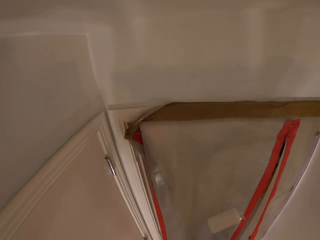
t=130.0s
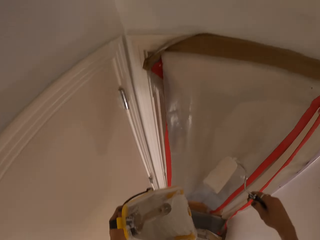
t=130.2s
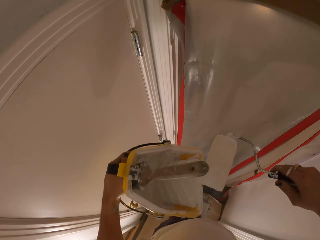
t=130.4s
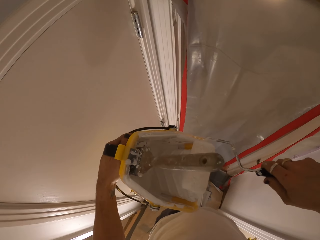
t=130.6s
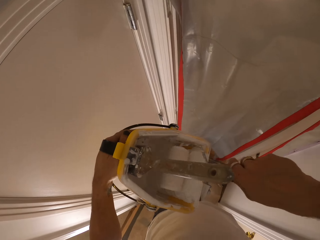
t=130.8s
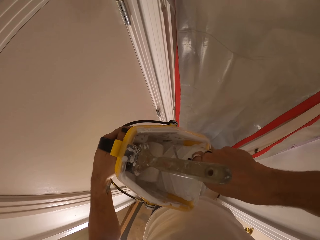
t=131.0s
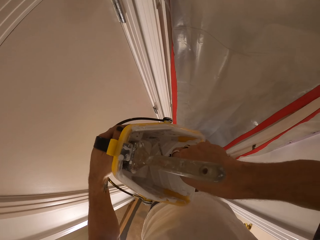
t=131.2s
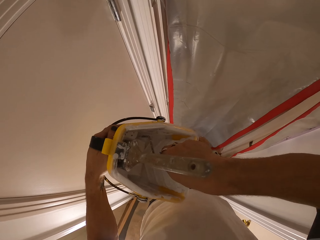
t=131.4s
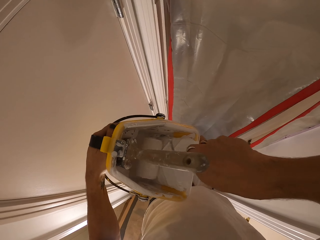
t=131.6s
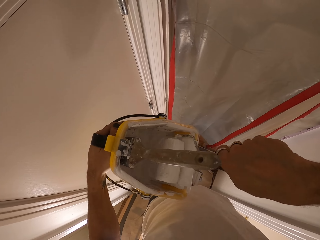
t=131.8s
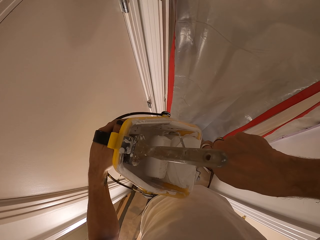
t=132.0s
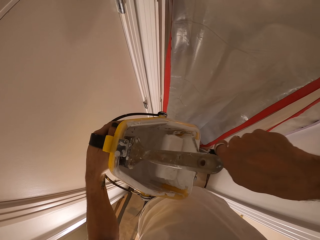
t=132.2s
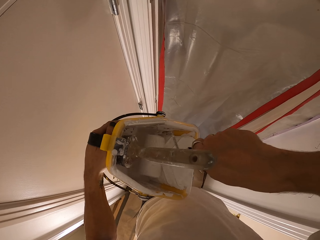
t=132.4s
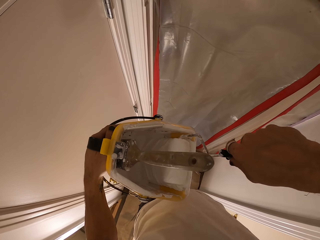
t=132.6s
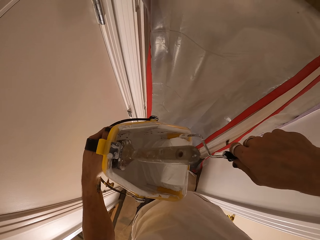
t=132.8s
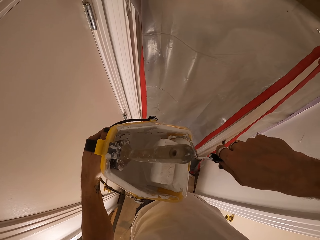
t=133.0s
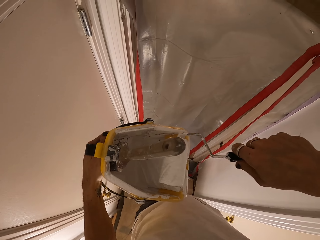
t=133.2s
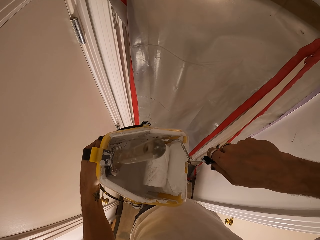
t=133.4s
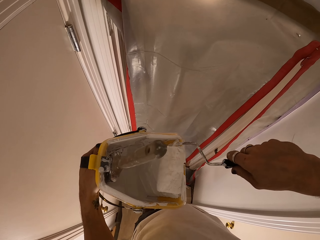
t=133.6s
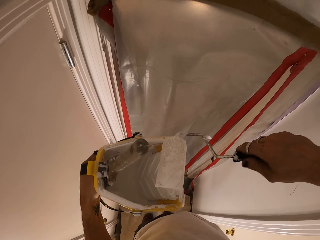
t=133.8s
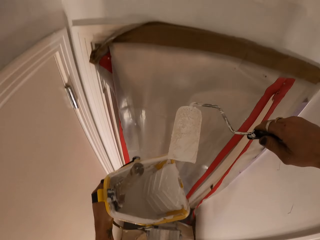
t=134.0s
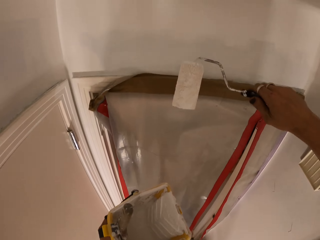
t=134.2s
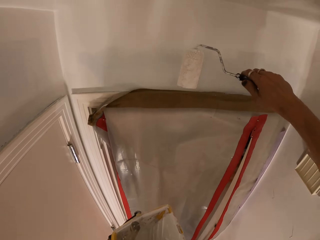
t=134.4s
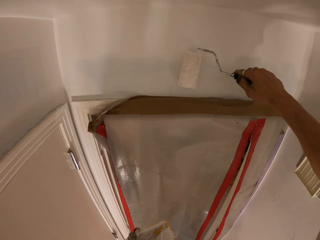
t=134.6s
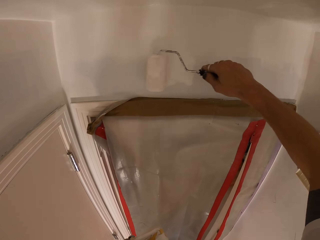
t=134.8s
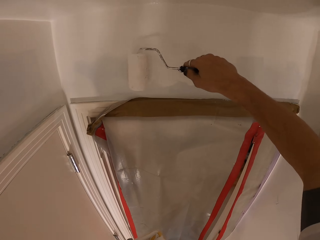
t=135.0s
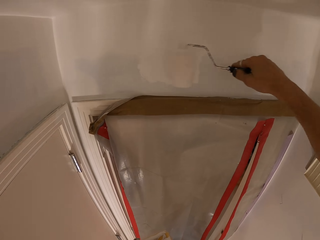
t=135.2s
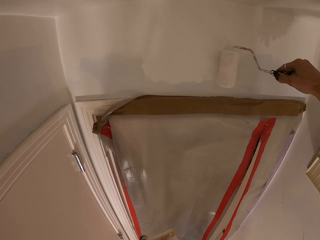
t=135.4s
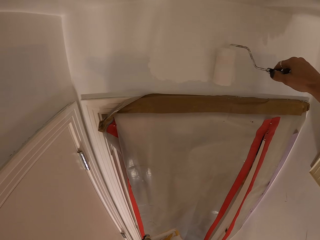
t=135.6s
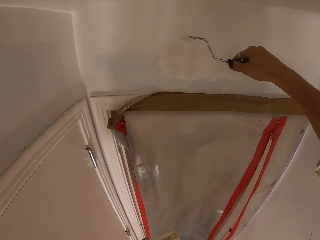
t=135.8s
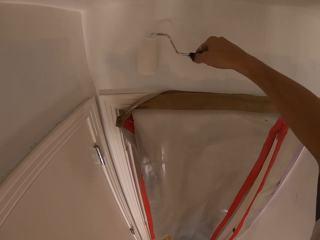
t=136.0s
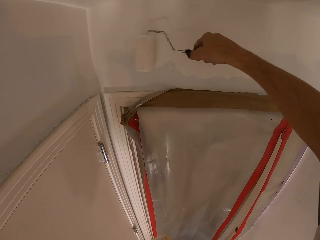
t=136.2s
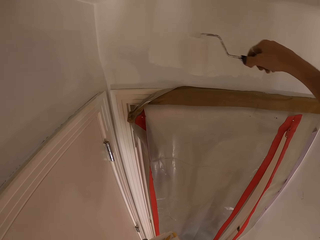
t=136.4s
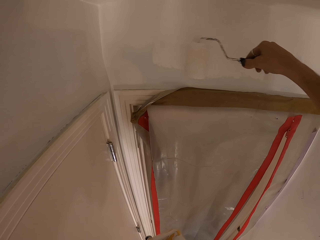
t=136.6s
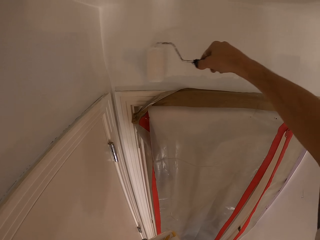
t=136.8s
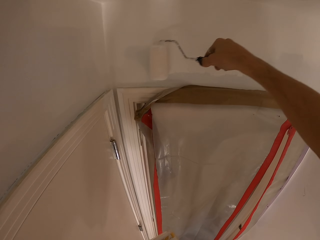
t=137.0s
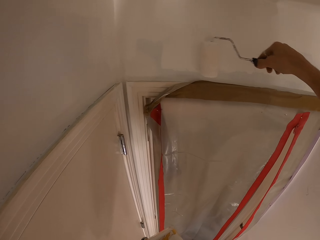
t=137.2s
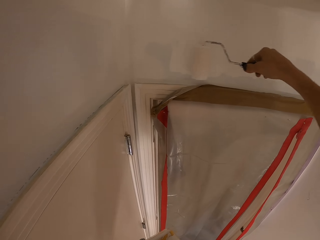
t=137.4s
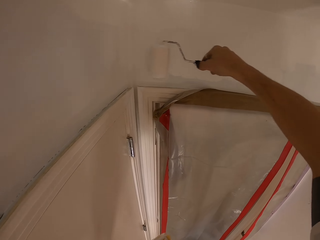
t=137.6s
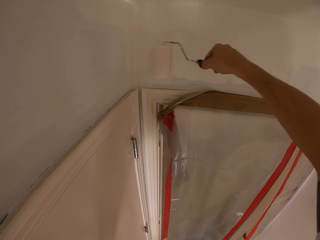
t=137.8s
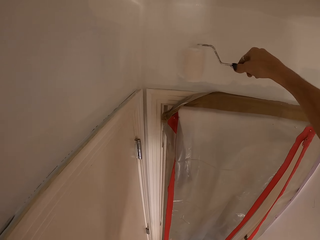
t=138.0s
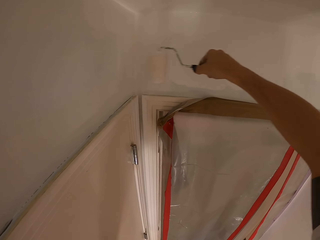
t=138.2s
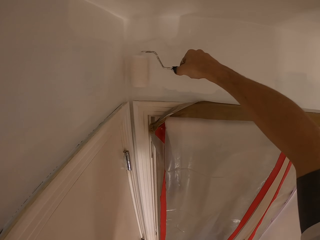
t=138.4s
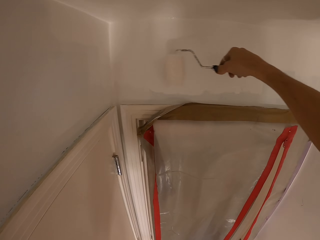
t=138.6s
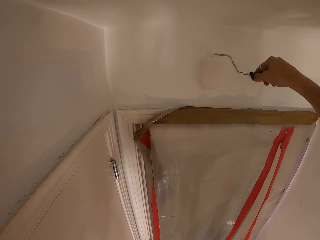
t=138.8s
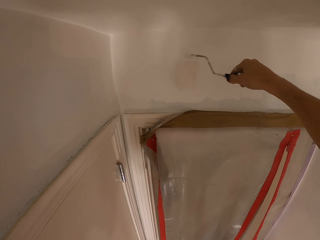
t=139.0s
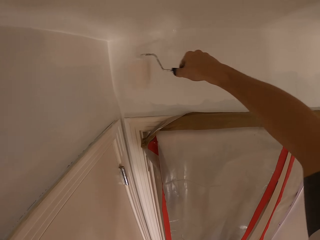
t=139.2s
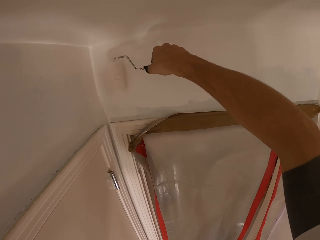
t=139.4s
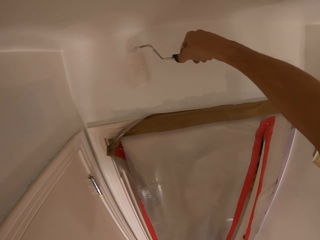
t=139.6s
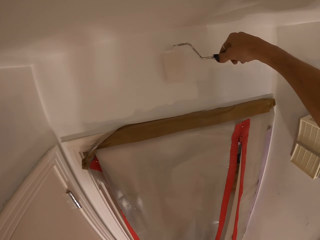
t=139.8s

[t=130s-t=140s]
The camera wearer dips the brush in the paint. They paint the wall.

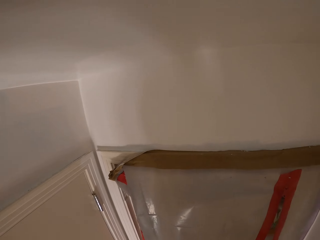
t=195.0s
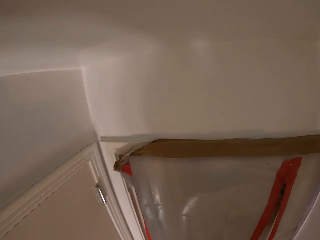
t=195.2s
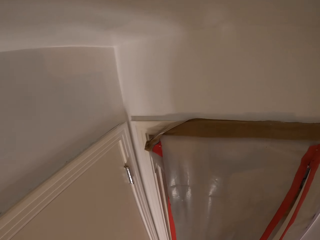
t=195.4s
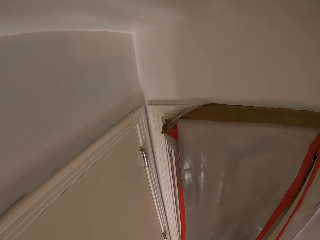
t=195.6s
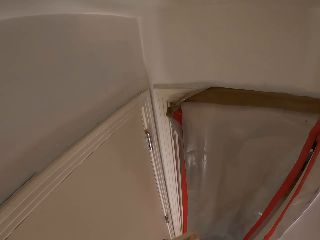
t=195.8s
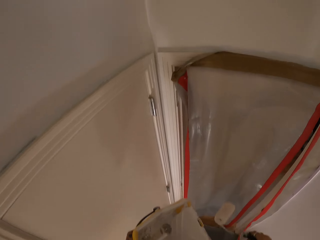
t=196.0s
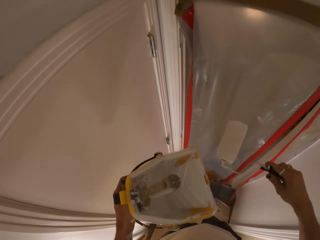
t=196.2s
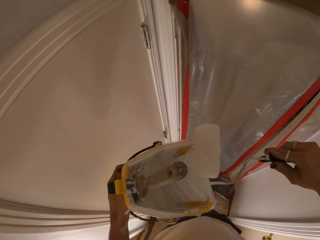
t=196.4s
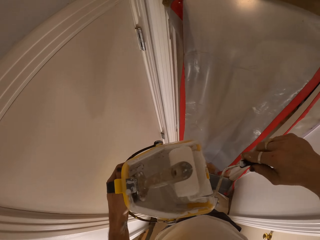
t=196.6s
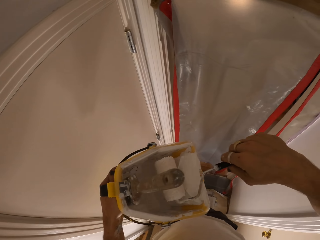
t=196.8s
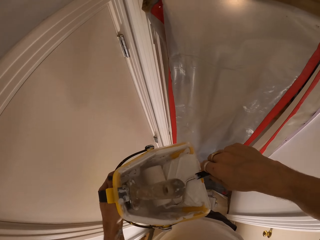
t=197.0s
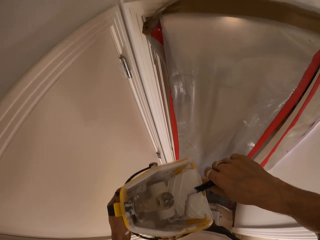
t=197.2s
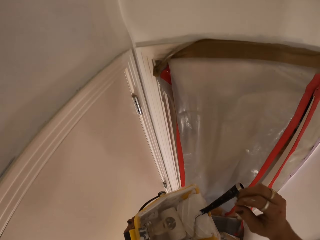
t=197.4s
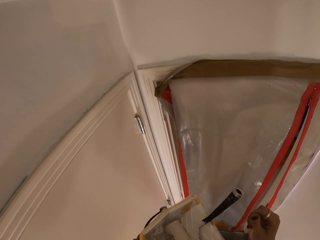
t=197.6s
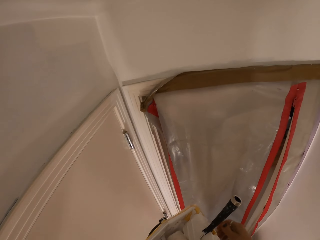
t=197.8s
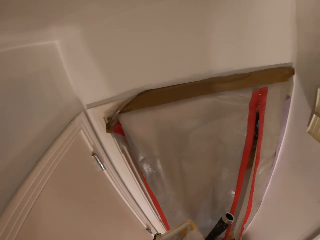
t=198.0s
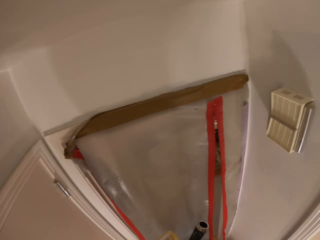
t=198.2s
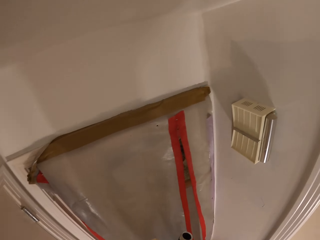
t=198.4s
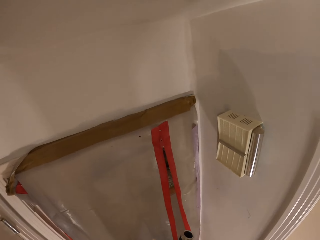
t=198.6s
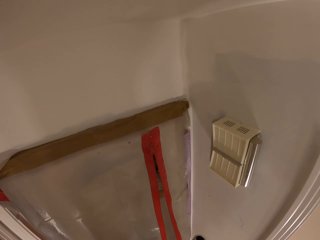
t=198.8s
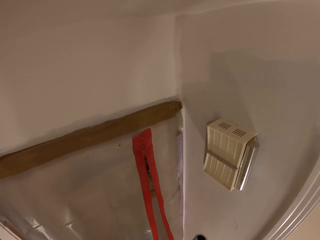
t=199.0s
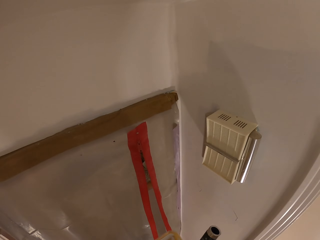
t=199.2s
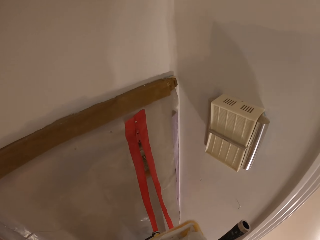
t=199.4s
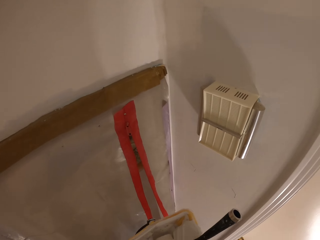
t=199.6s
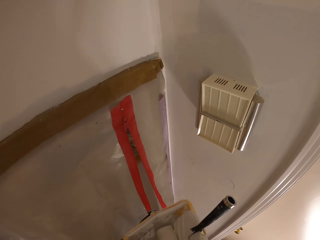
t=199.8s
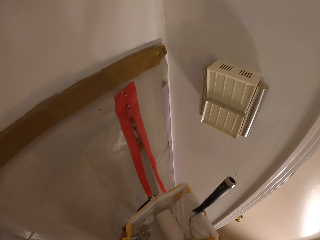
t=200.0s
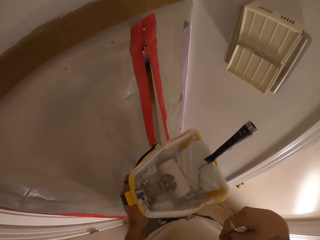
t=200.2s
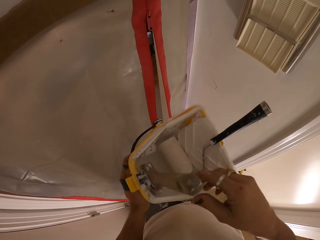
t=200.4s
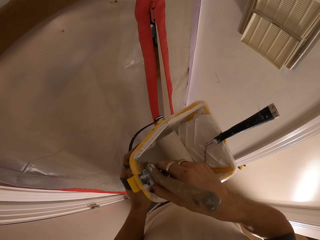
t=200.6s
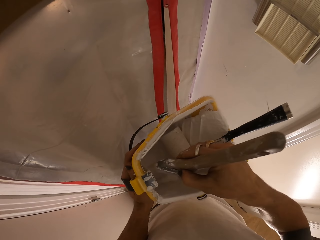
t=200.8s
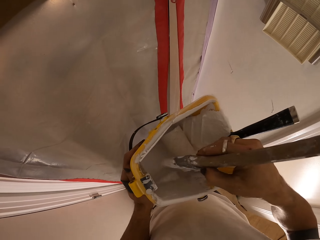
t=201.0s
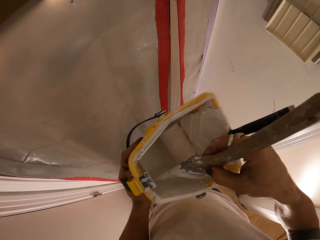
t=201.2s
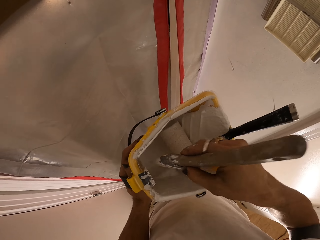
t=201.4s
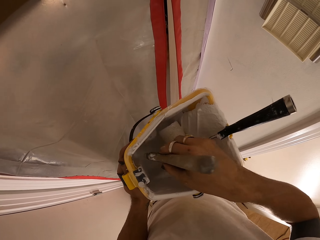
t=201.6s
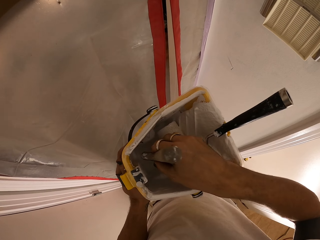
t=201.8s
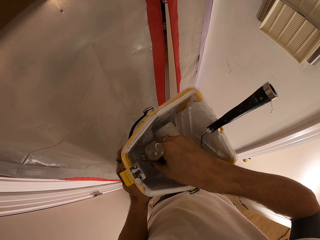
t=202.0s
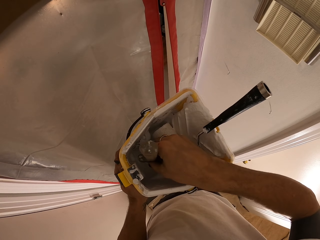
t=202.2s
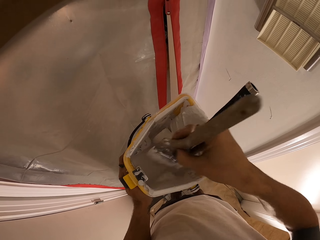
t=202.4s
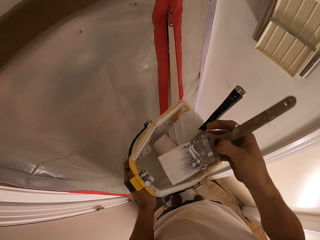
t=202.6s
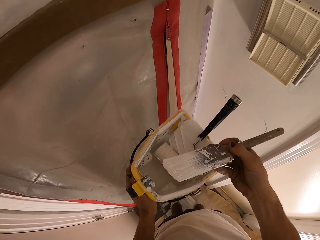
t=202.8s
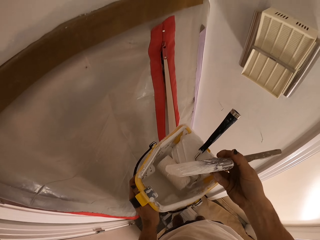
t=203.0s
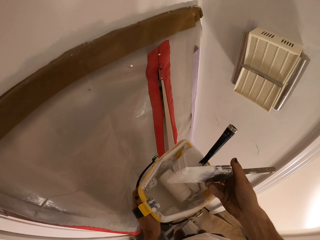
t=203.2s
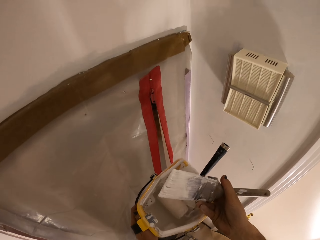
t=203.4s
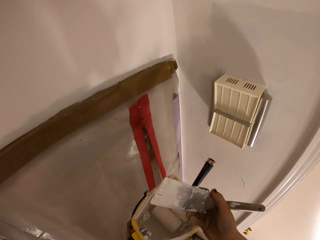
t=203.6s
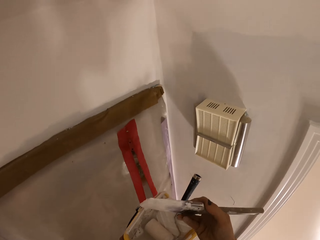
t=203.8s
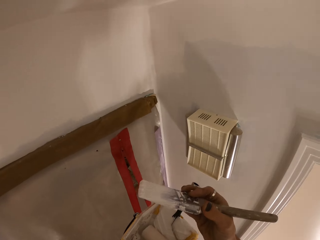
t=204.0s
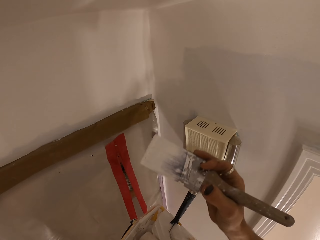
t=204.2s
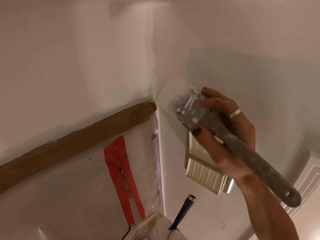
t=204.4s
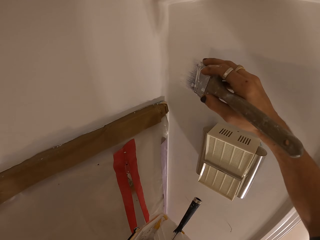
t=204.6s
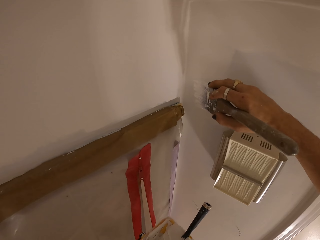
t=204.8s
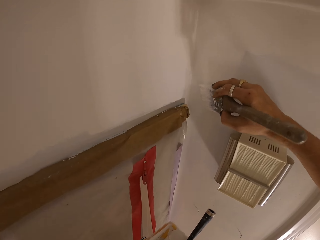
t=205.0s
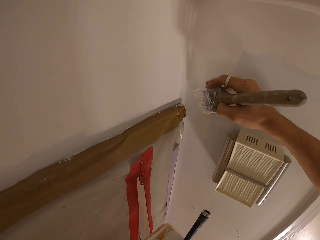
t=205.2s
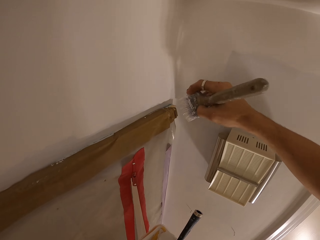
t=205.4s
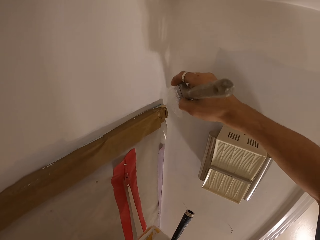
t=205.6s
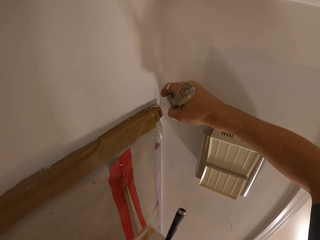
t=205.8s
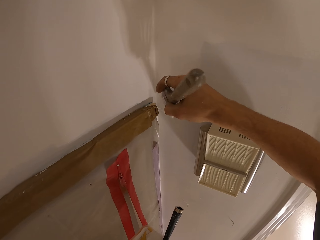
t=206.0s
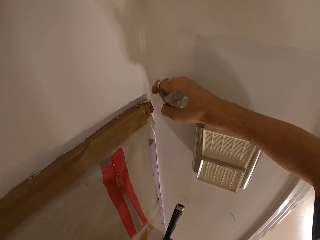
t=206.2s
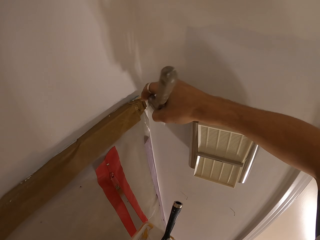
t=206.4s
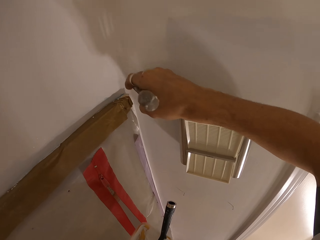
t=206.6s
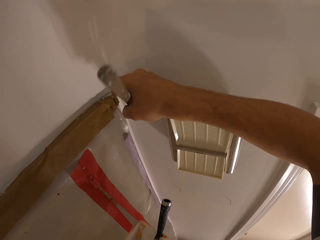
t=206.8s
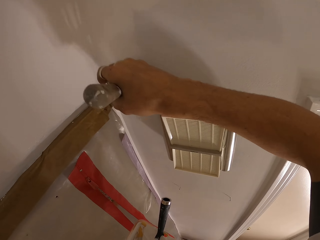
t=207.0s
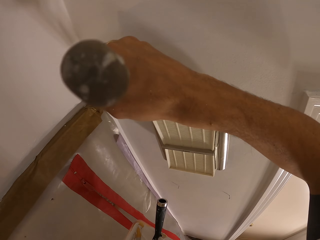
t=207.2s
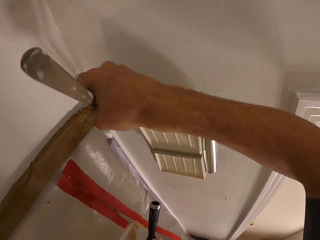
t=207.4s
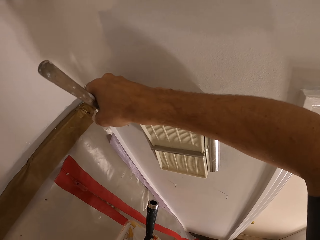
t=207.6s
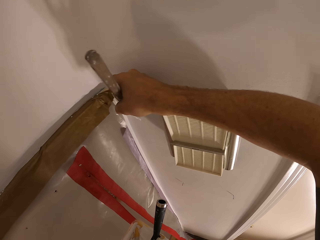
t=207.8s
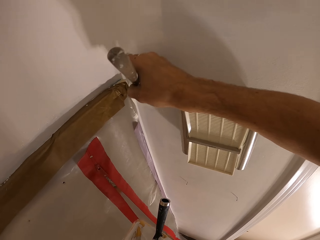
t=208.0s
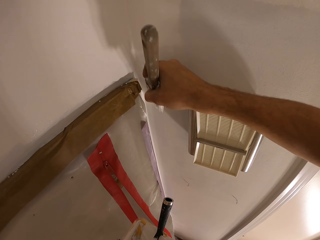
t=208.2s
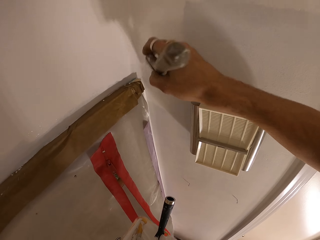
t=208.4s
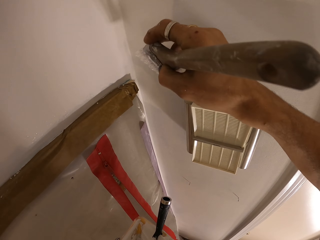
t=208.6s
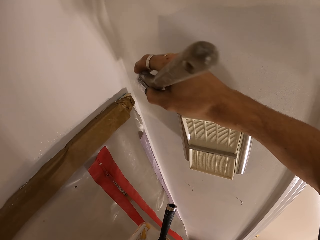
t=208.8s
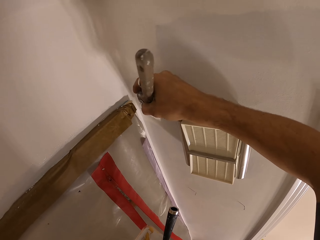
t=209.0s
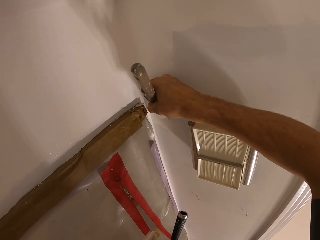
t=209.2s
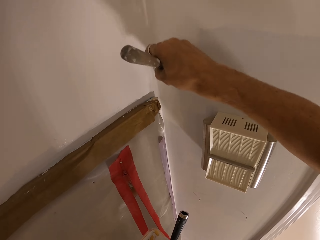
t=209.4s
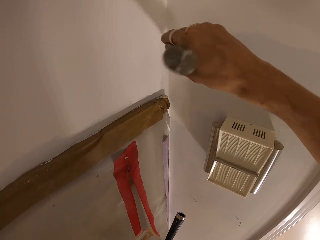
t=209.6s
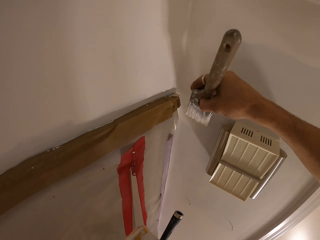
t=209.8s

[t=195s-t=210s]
The camera wearer dips the paint roller or brush in the paint. They dip the brush in the paint again. They take the paint brush from the paint. They paint the wall.
